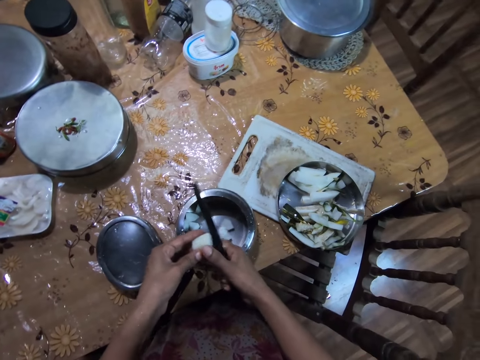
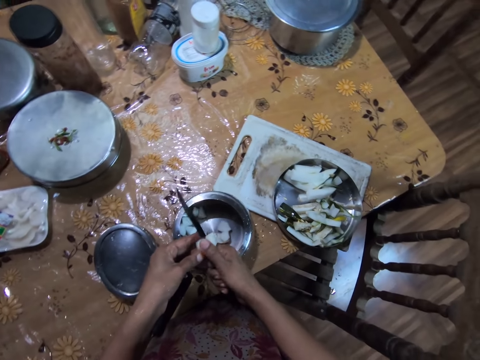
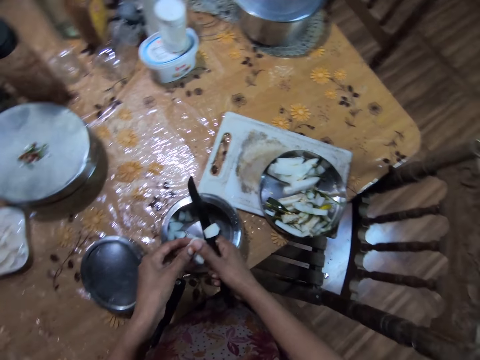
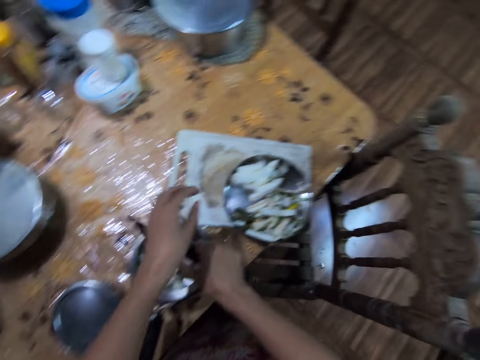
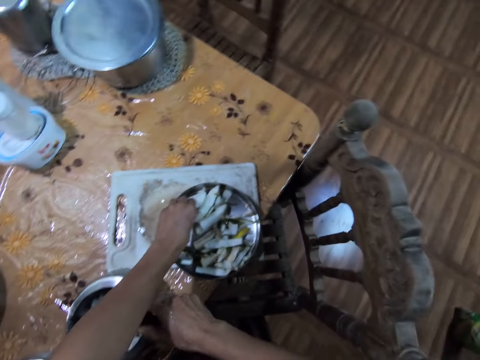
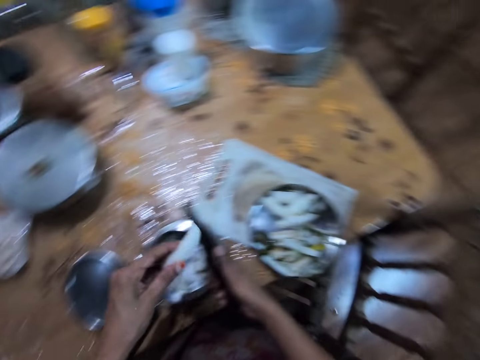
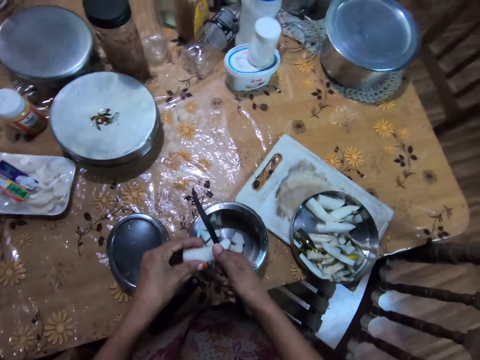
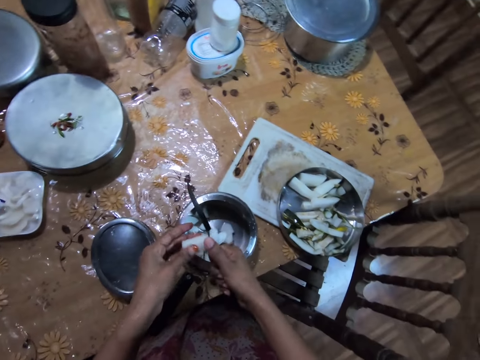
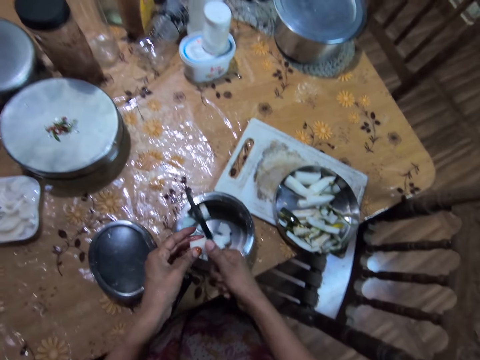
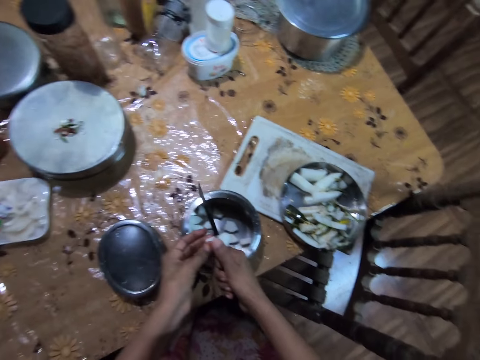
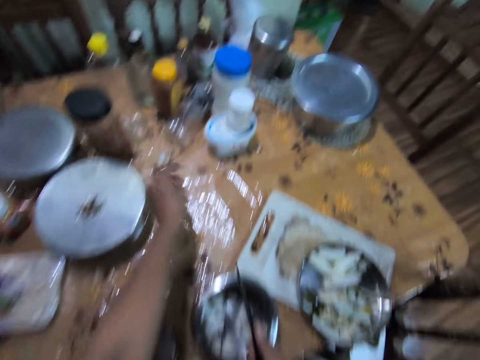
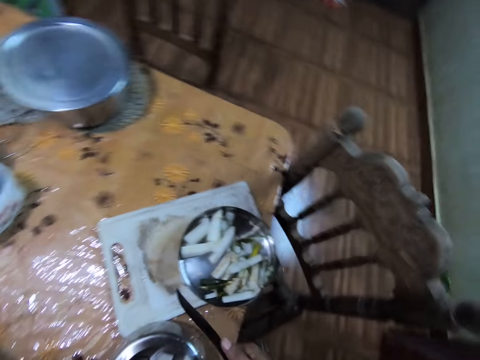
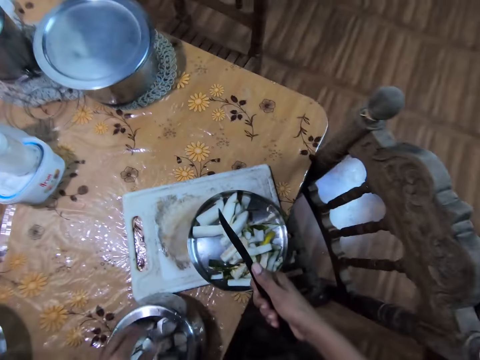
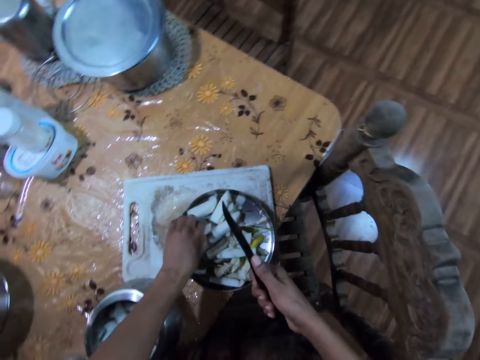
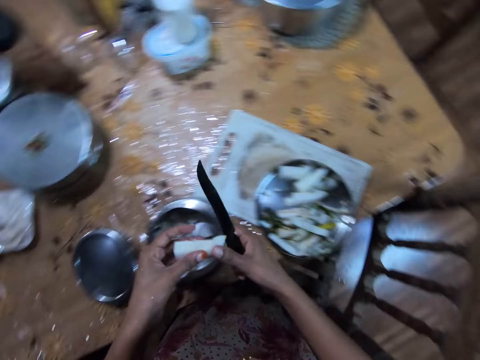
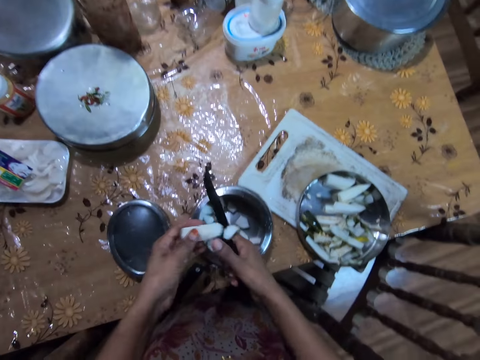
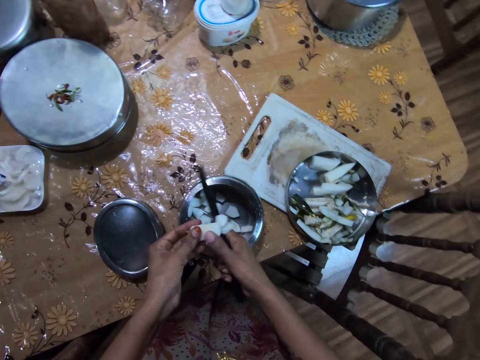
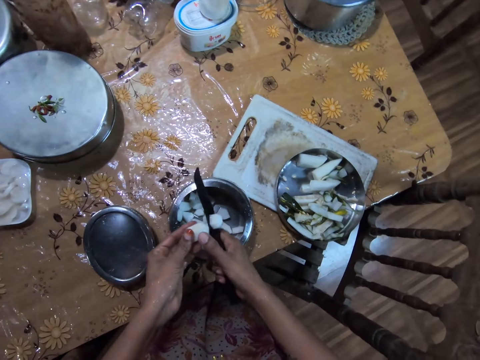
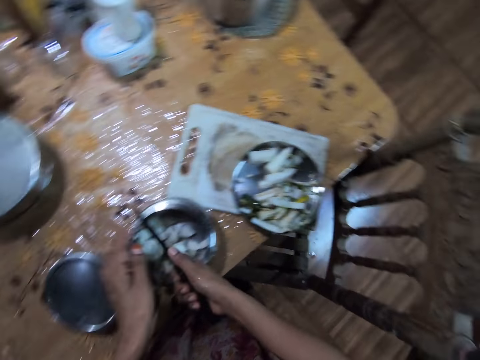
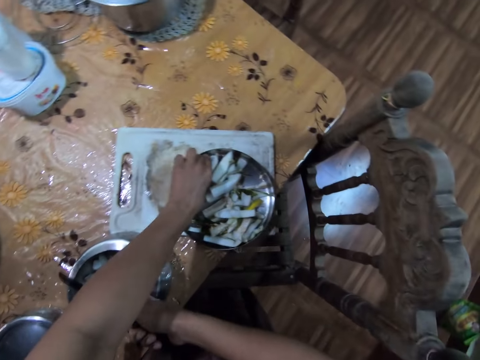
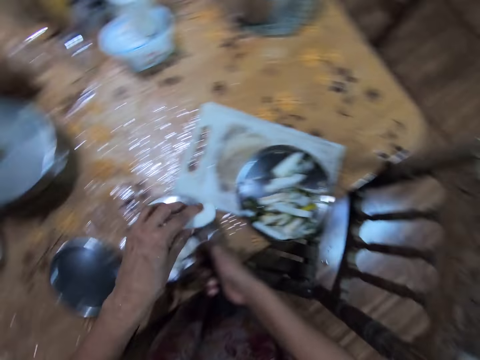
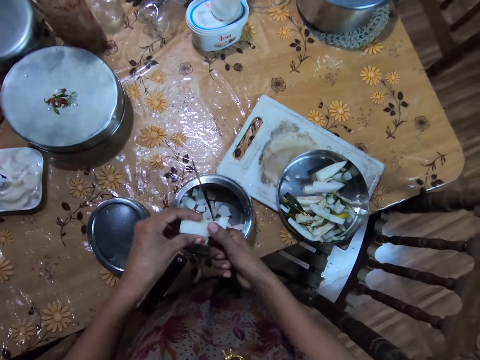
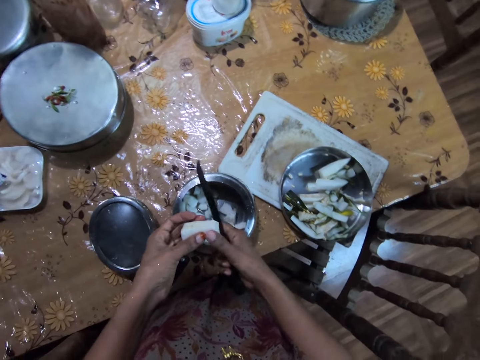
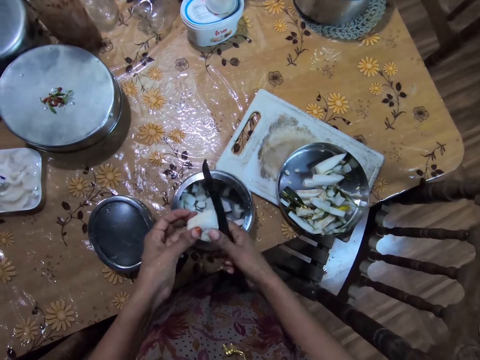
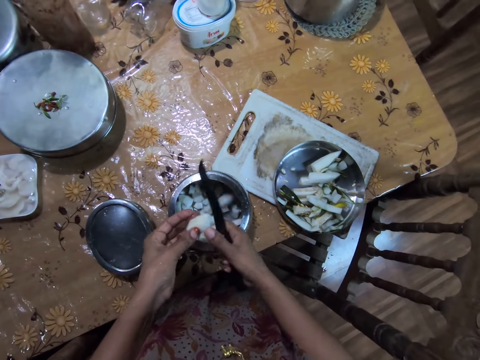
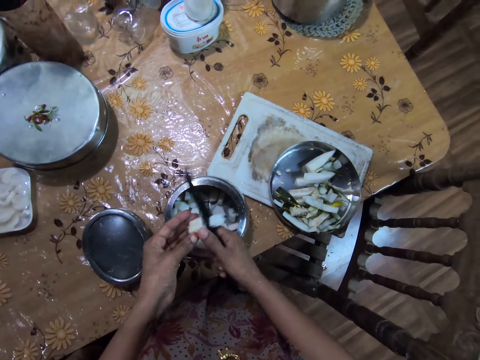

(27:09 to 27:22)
The camera wearer moves a cut cucumber on the knife in her right hand into the bowl on the chopping board on the dining table with her right thumb. She takes the cucumber from the bowl on the chopping board on the dining table with her left hand. She chops the cucumber in her left hand with the knife in her right hand into the saucepan on the dining table. She takes a chopped cucumber from the dining table with her left hand. She looks around. She drops the chopped cucumber in her left hand into the saucepan on the dining table. She picks a piece of coconut from the plate on the table with her left hand. She slices the coconut into the pot with the knife in her right hand. She picks a piece of coconut from the plate on the table with her left hand. She slices the coconut into the pot with the knife in her right hand.

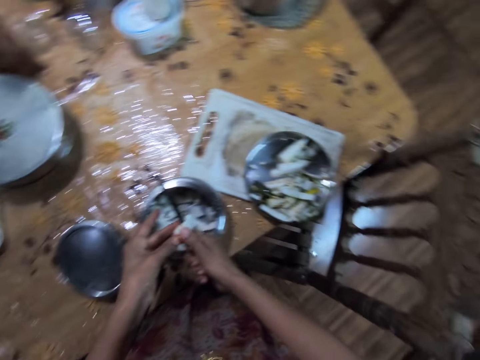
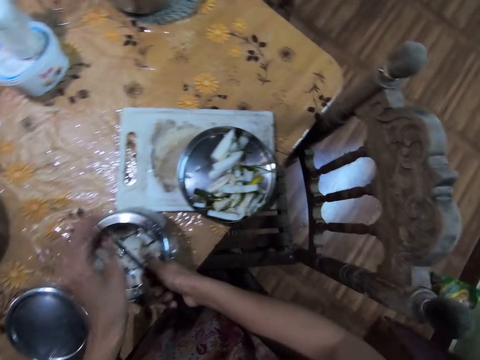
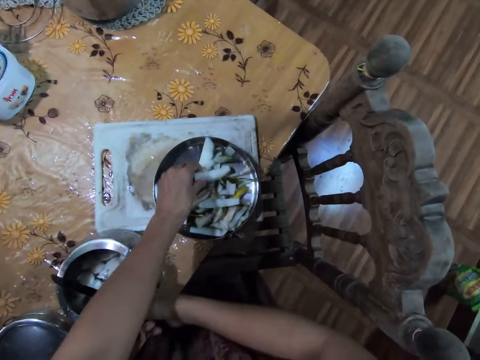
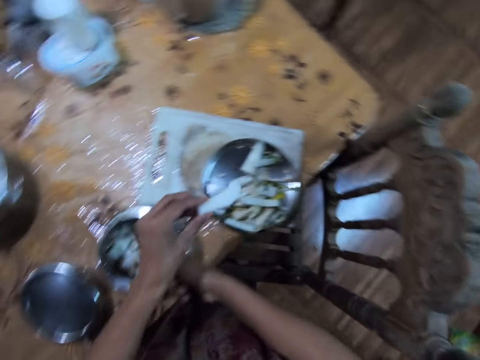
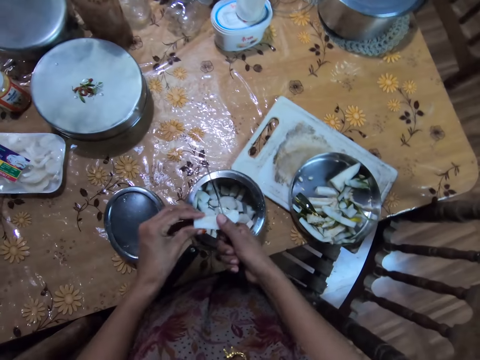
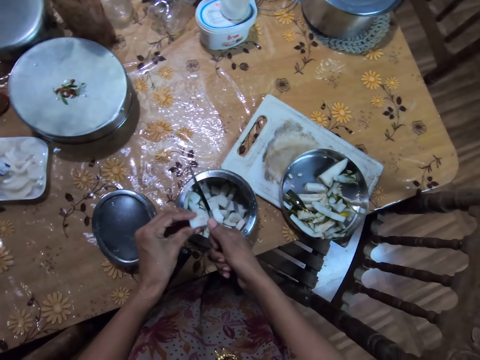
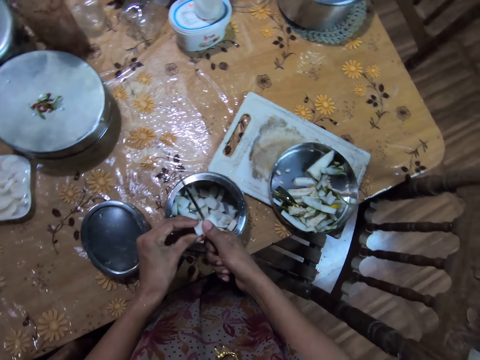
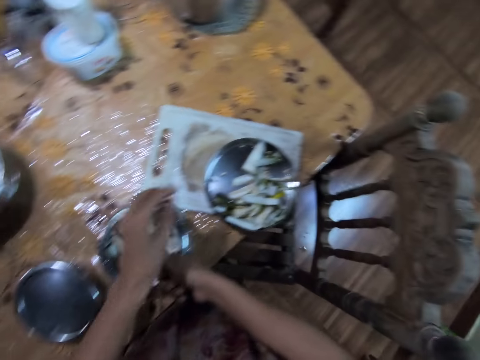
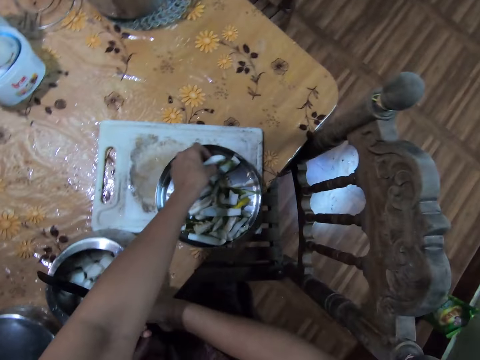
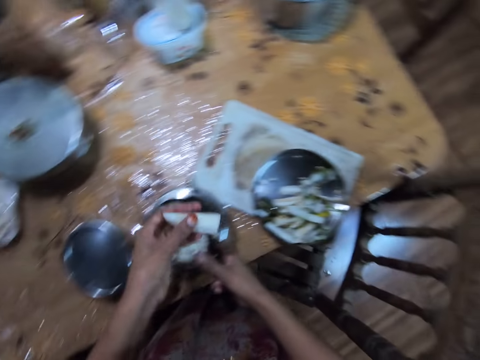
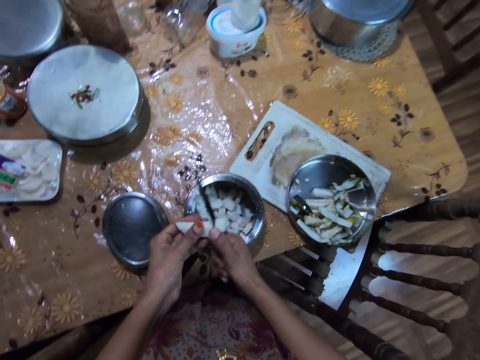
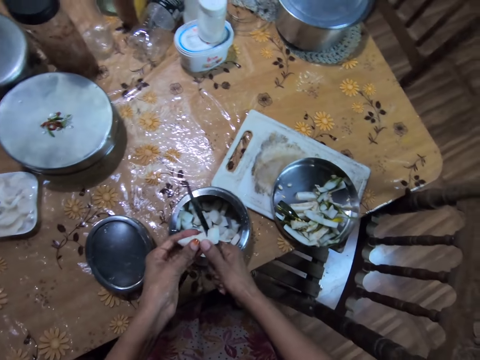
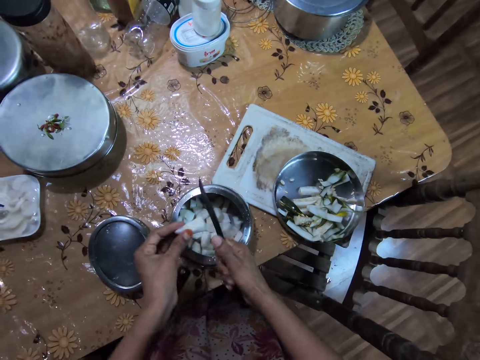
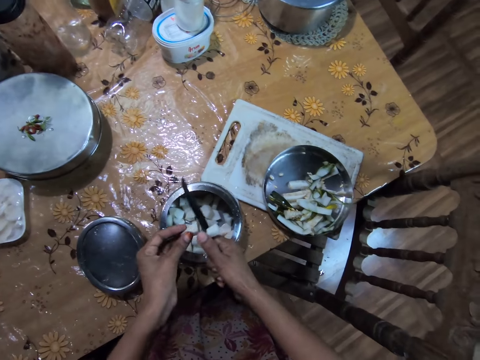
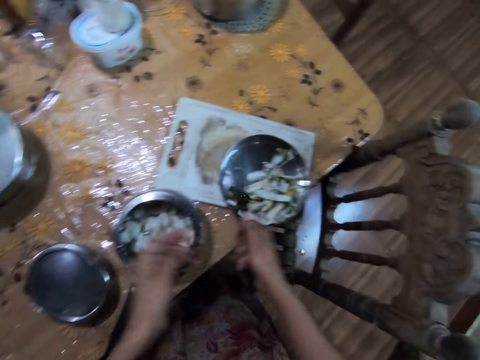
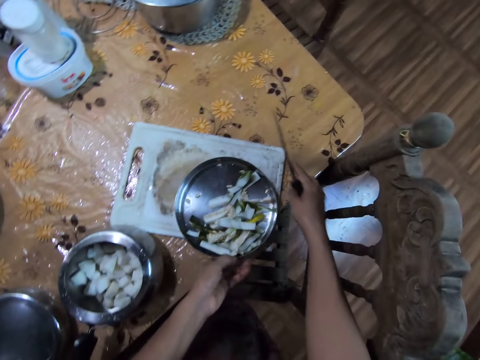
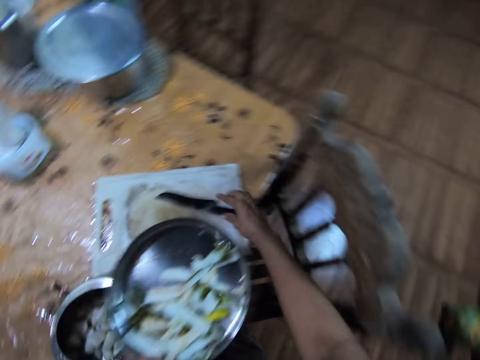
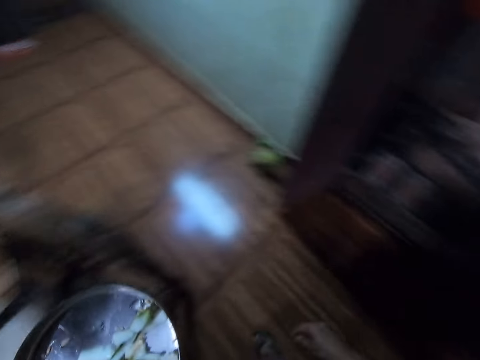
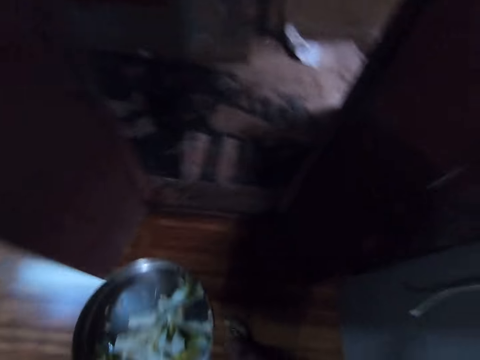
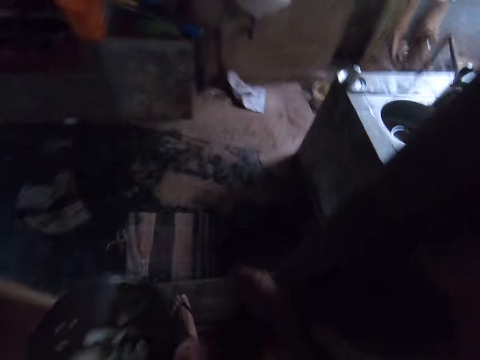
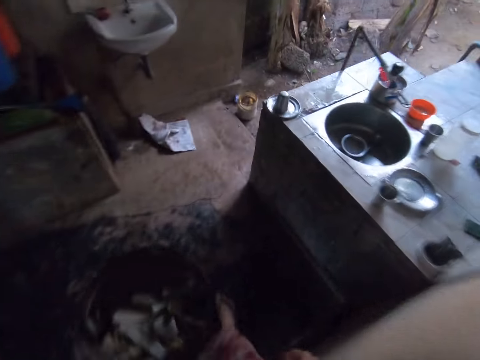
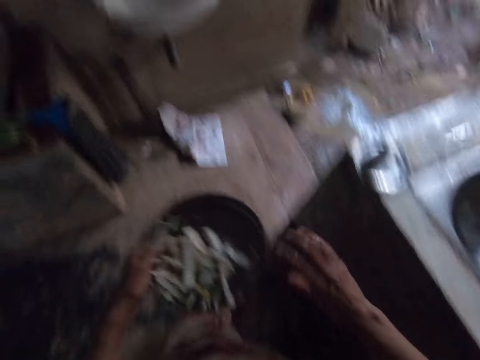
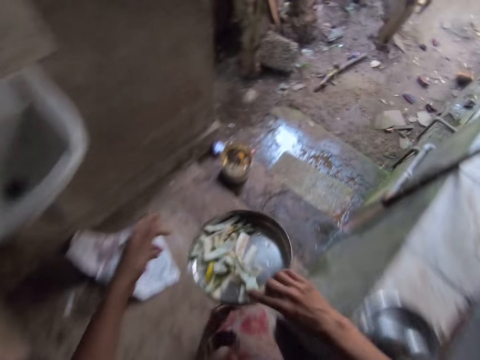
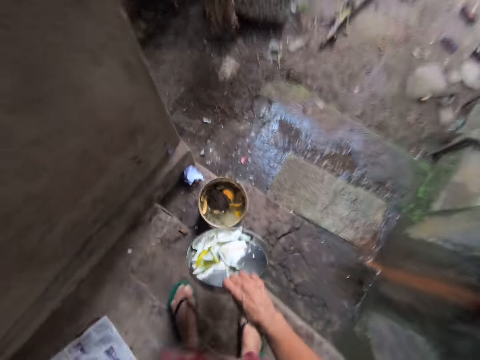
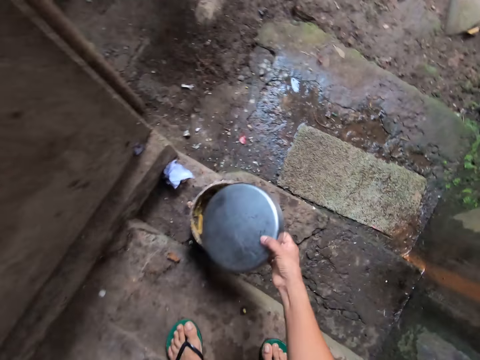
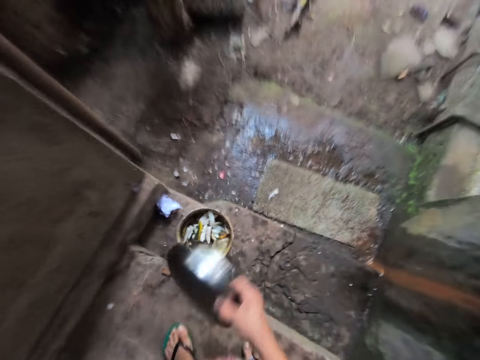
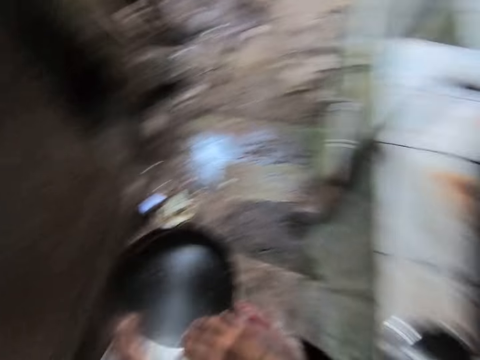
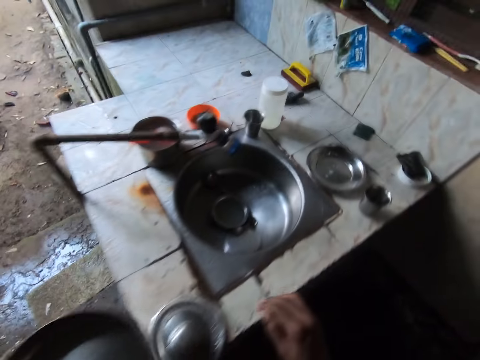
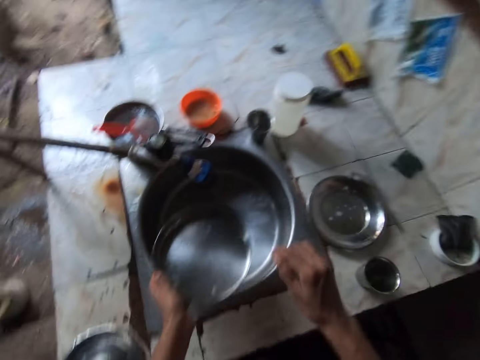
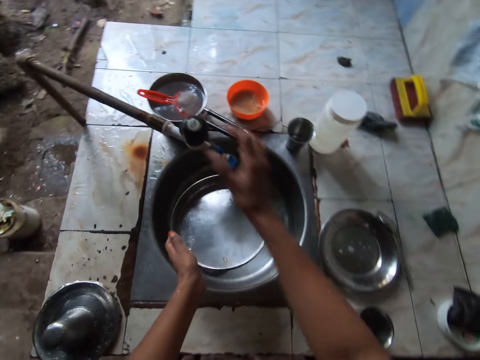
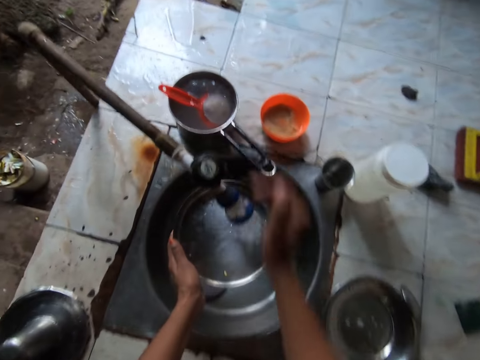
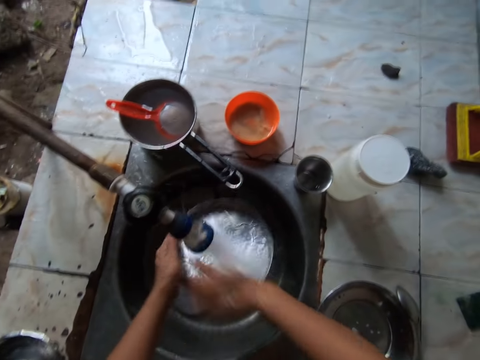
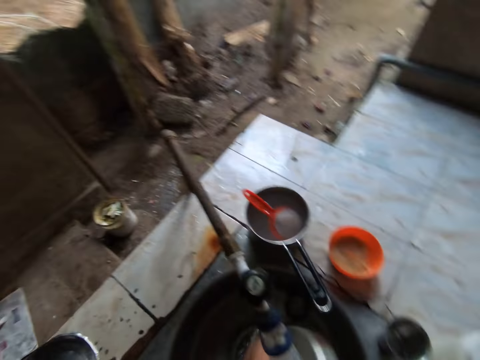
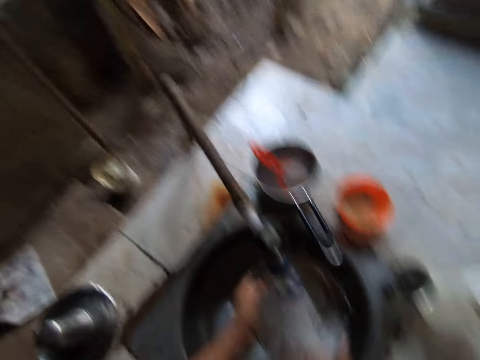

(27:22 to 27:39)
The camera wearer picks a piece of coconut from the plate on the table with her left hand. She slices the coconut into the pot with the knife in her right hand. She picks a piece of coconut from the plate on the table with her left hand. She slices the coconut into the pot with the knife in her right hand. She carries the tray. She picks the plate from the table with her left hand. She drops the knife on the table with her right hand. She walks through a door. She passes the plate from her left hand to her right hand. She pours the peels in the tray in a bin. She turns the coconut in the plate into a plate on the floor with her right hand. She passes the plate from her right hand to her left hand. She turns on a tap with her right hand. She washes the plate with the water from the tap and her right hand in the sink.
